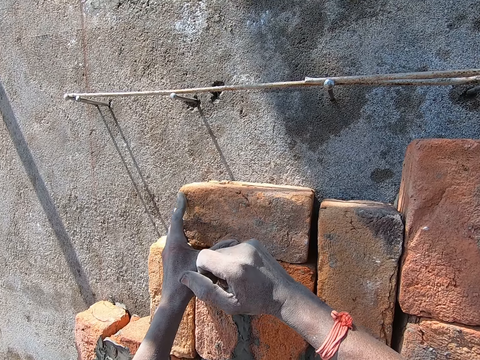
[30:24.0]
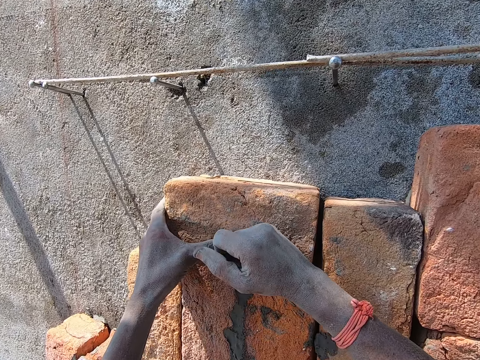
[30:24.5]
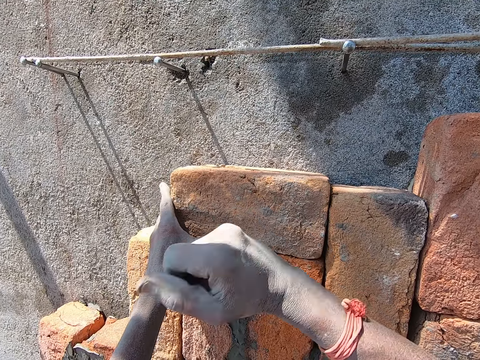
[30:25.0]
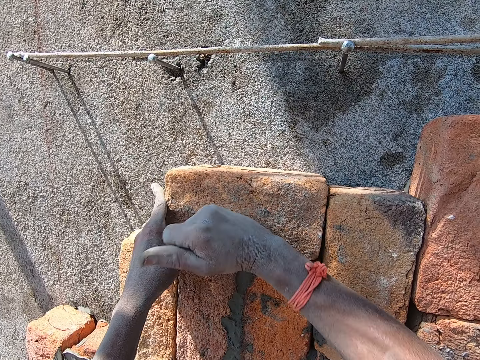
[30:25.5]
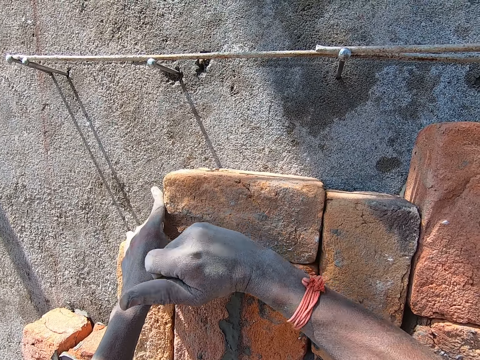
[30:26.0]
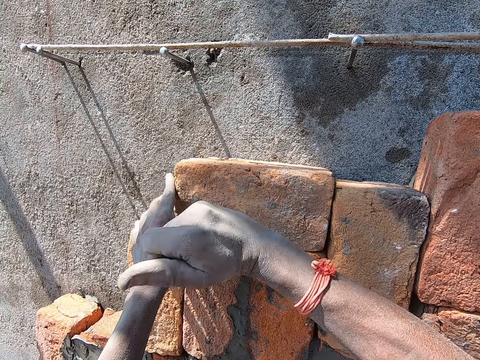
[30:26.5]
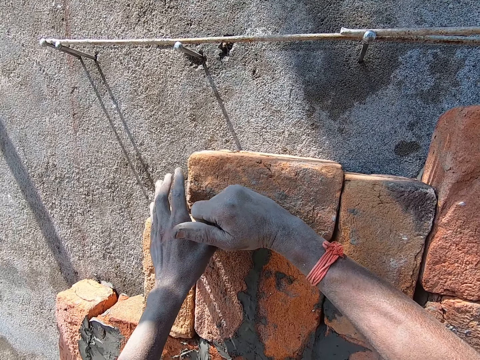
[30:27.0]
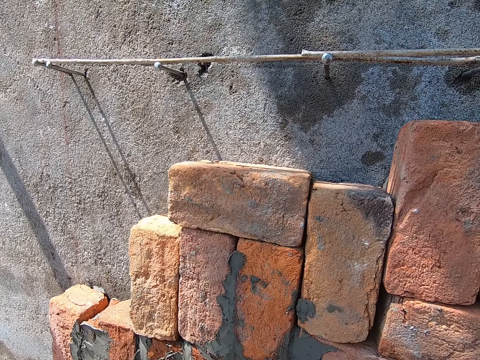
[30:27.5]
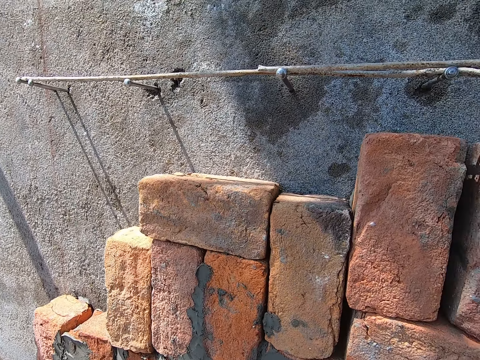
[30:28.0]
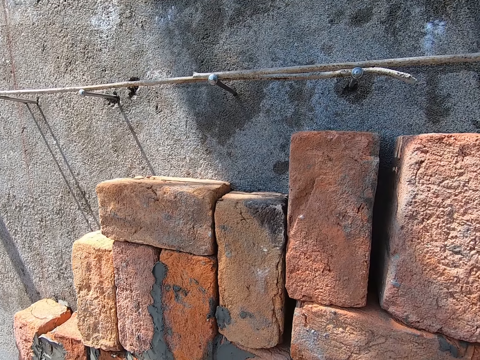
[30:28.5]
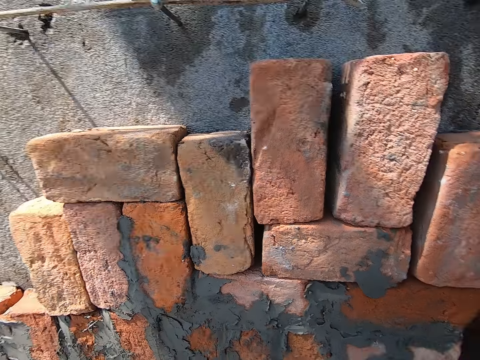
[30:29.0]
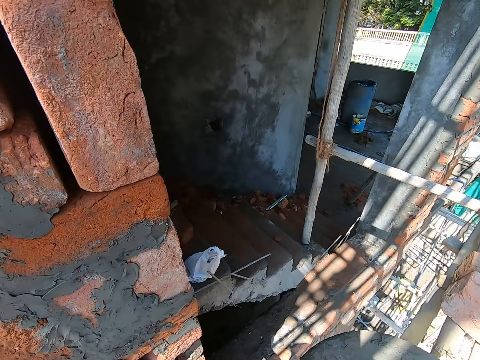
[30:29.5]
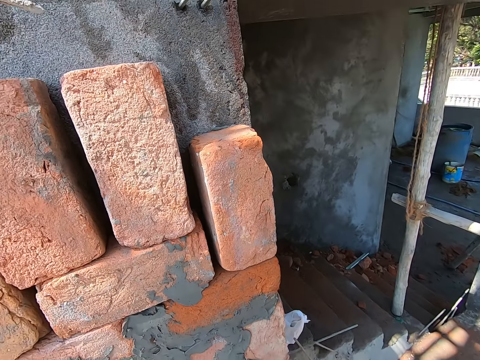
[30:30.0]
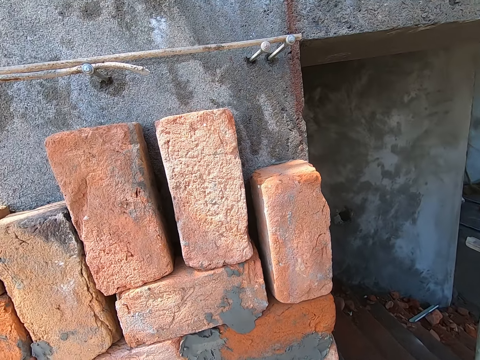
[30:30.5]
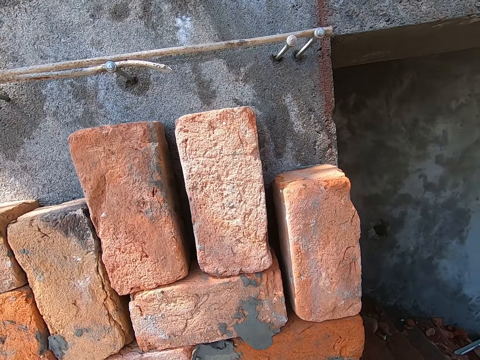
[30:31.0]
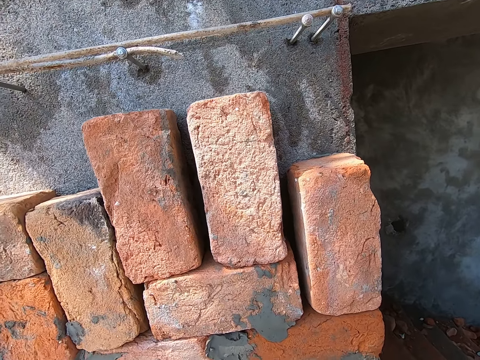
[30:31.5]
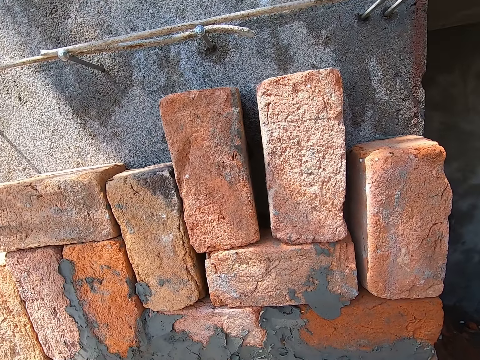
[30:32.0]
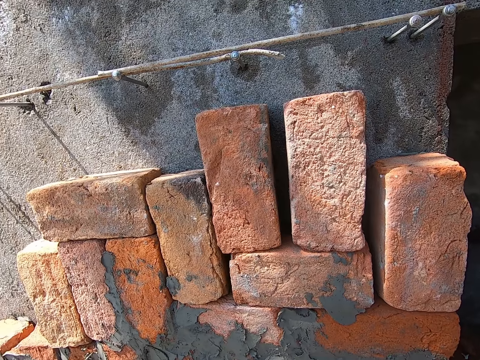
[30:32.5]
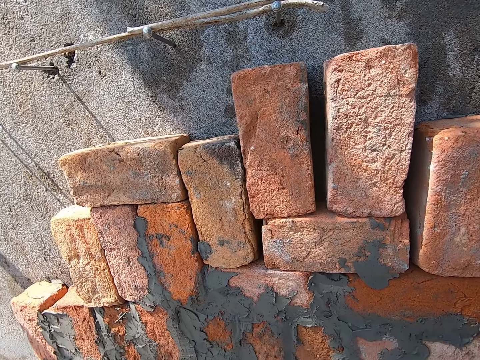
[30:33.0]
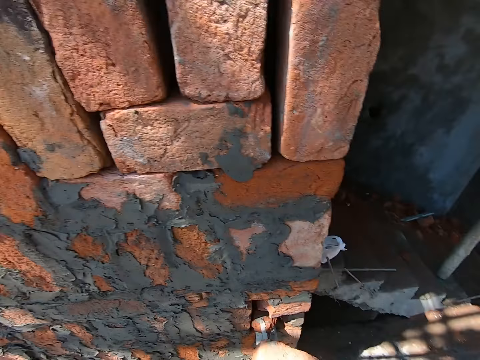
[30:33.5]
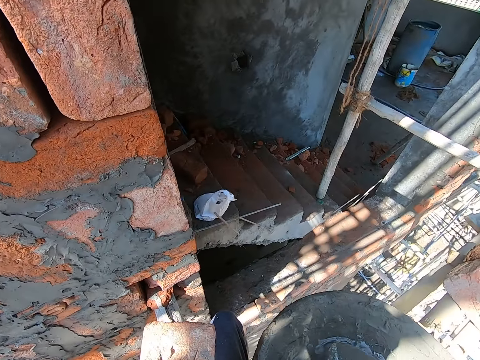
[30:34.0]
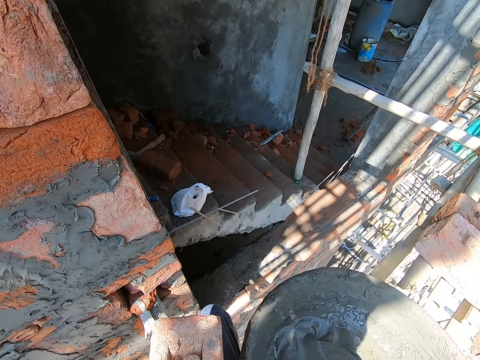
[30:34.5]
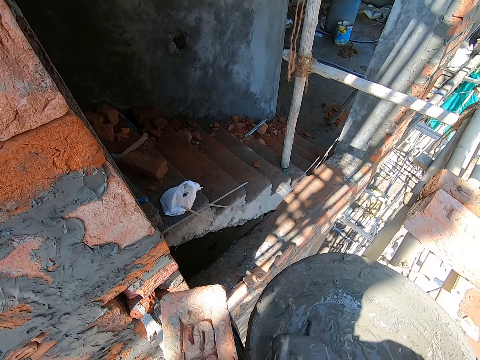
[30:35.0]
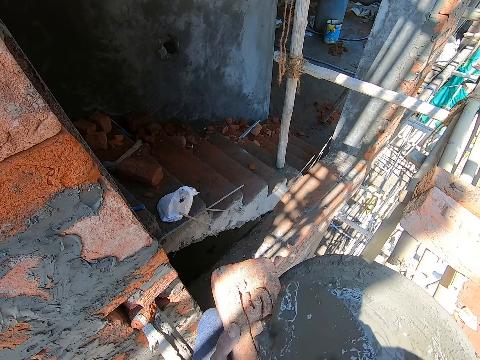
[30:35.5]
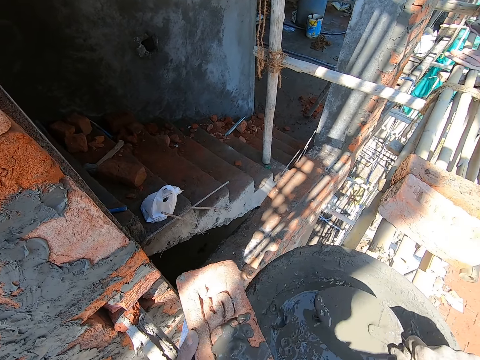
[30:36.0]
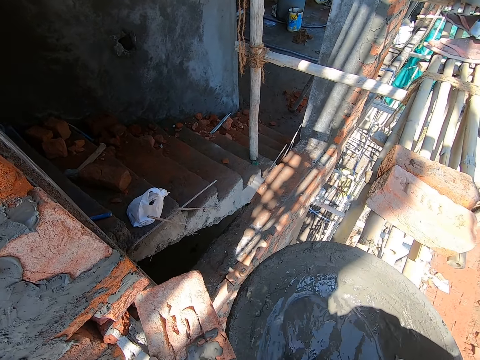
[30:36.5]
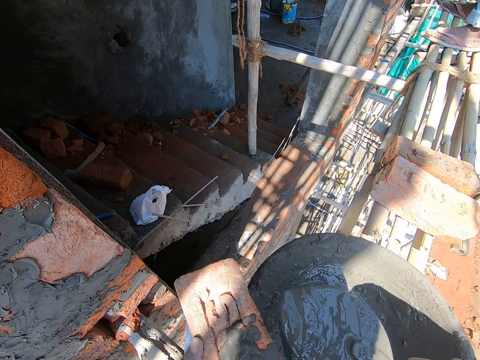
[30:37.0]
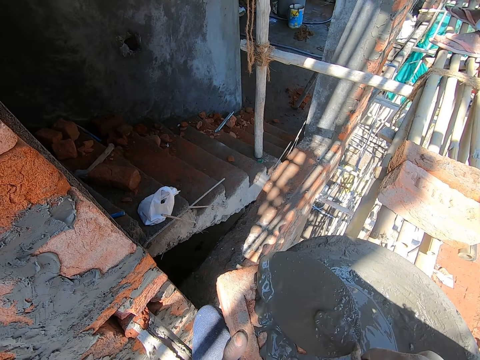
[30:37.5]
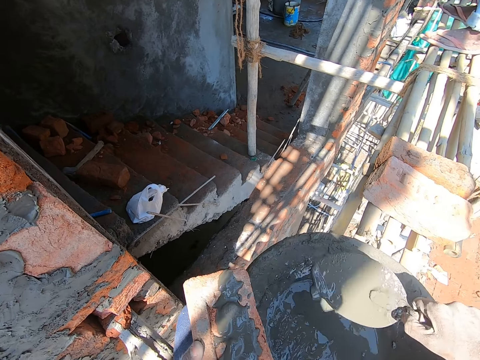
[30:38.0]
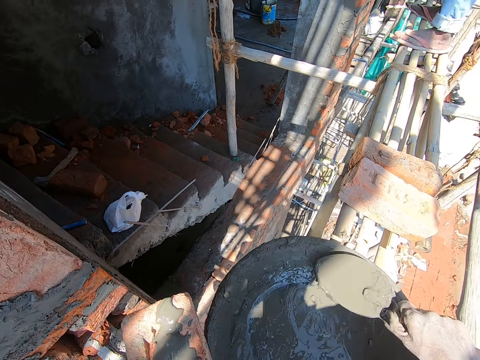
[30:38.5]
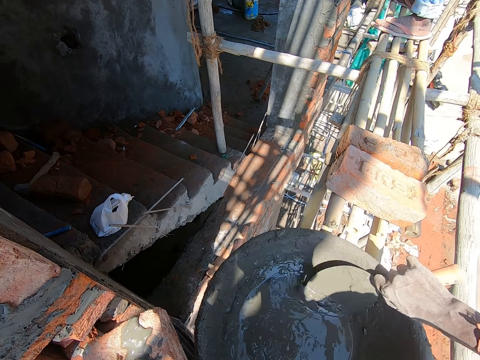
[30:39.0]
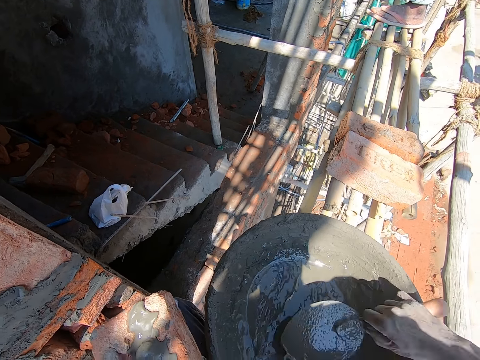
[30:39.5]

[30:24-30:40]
The camera wearer hits the brick on the wall with his right hand. He packs some mortar from the head pan on the scaffold with the hand trowel in his right hand. He pours the mortar on the hand trowel in his right hand on the brick in his left hand. He packs some mortar from the head pan on the scaffold with the hand trowel in his right hand. He pours the mortar on the hand trowel in his right hand on the brick in his left hand. He packs some mortar from the head pan on the scaffold with the hand trowel in his right hand.

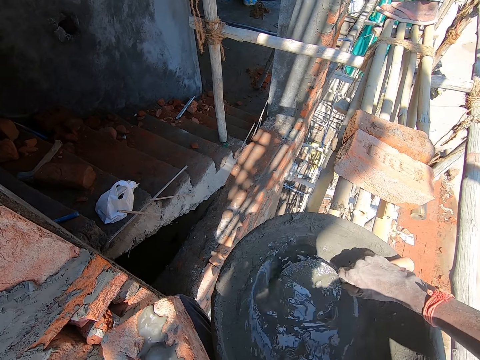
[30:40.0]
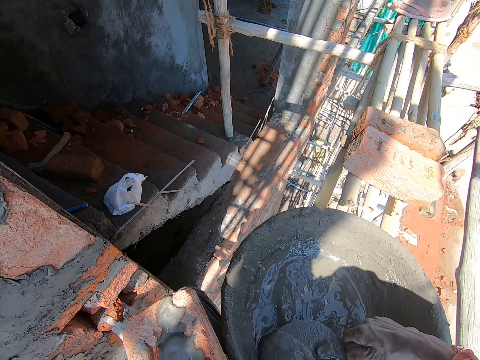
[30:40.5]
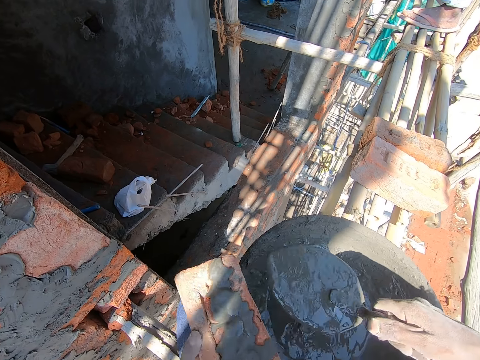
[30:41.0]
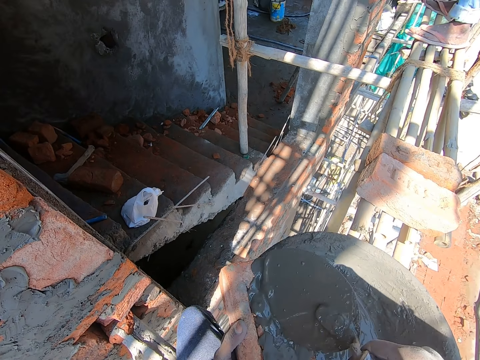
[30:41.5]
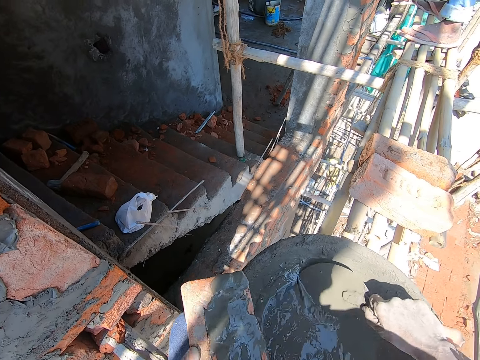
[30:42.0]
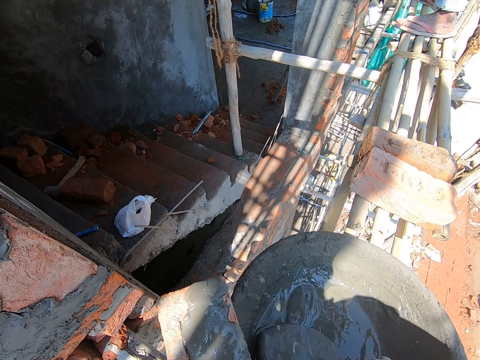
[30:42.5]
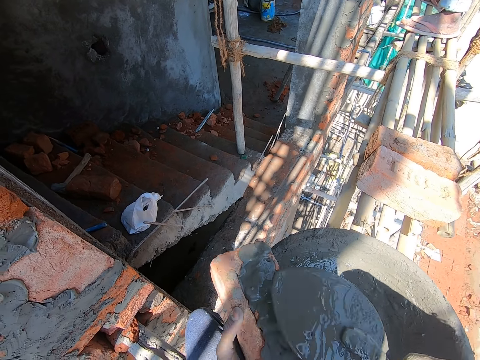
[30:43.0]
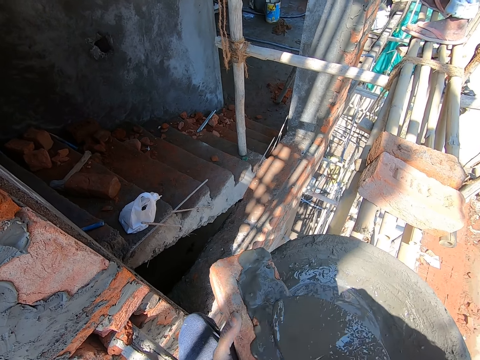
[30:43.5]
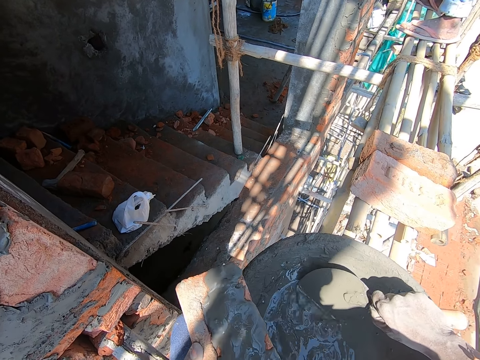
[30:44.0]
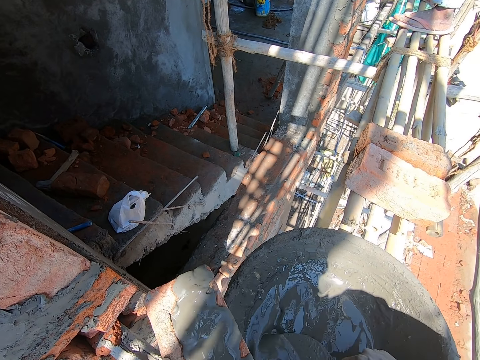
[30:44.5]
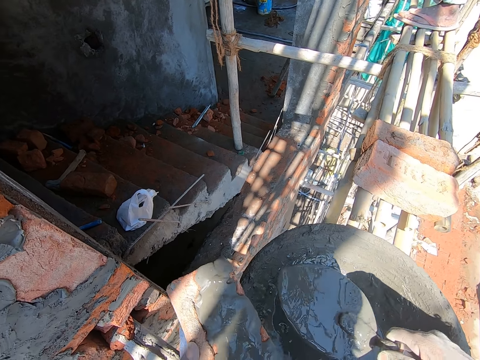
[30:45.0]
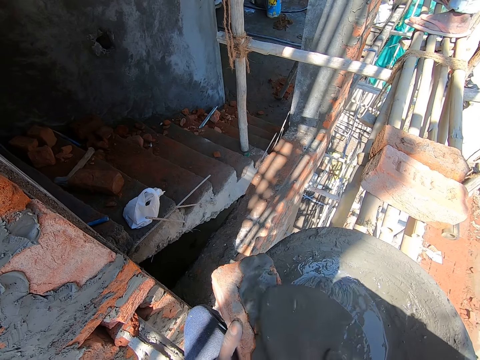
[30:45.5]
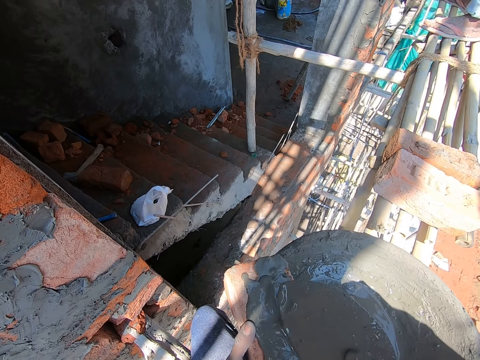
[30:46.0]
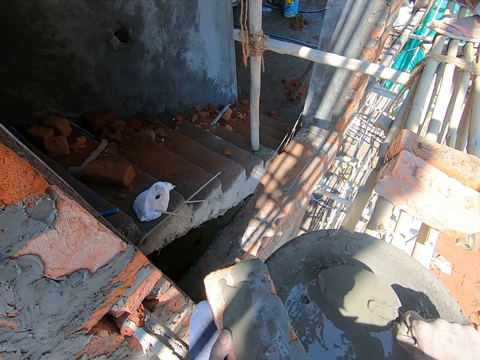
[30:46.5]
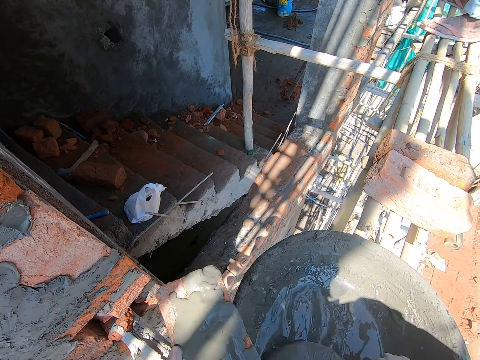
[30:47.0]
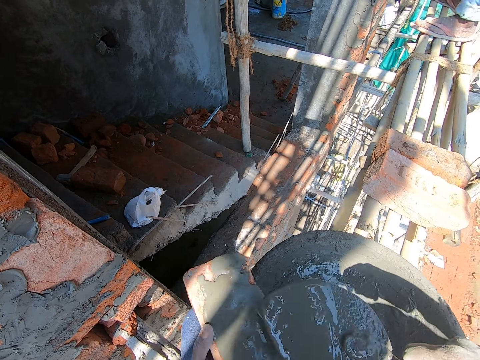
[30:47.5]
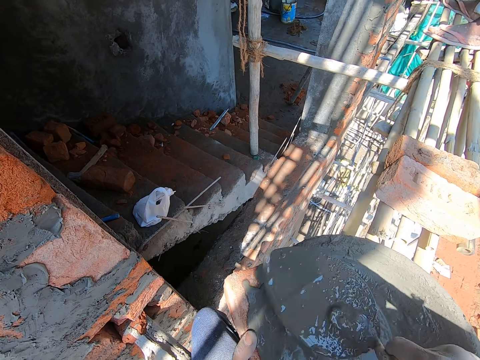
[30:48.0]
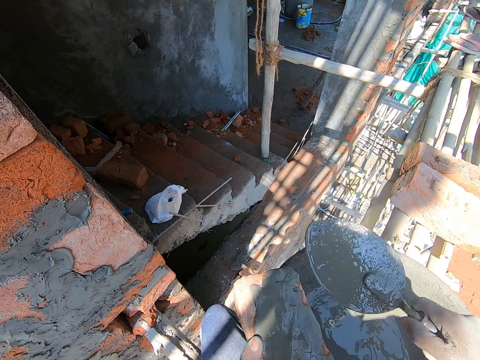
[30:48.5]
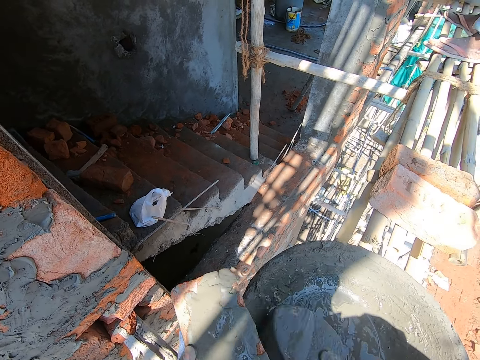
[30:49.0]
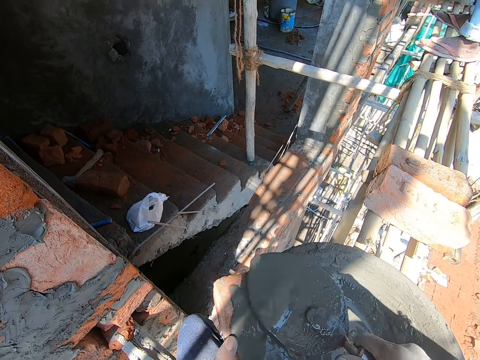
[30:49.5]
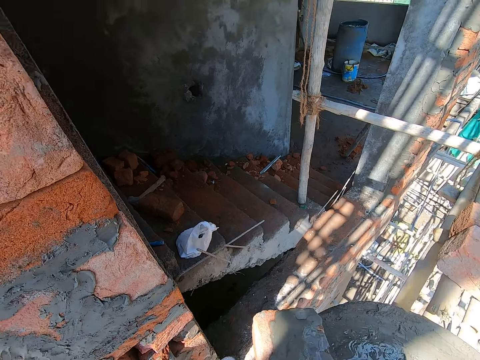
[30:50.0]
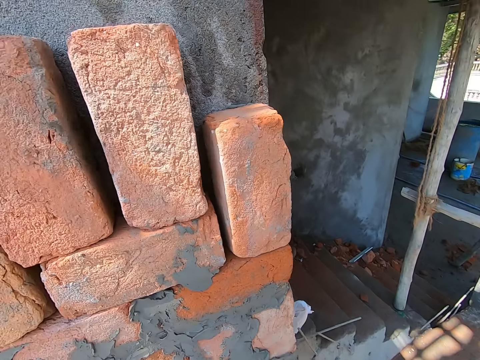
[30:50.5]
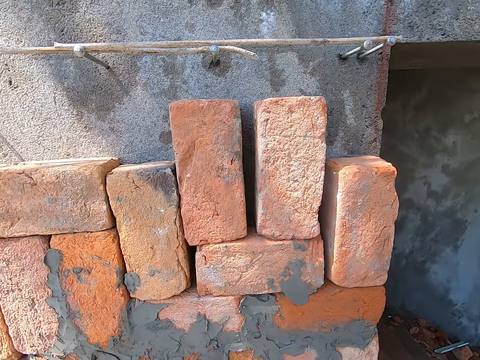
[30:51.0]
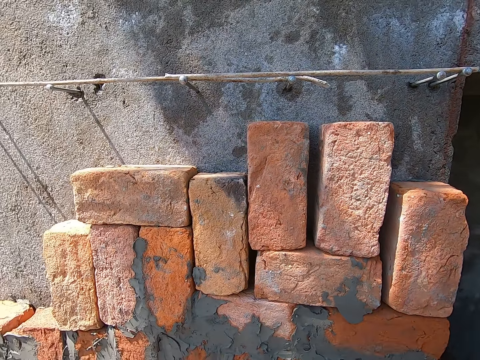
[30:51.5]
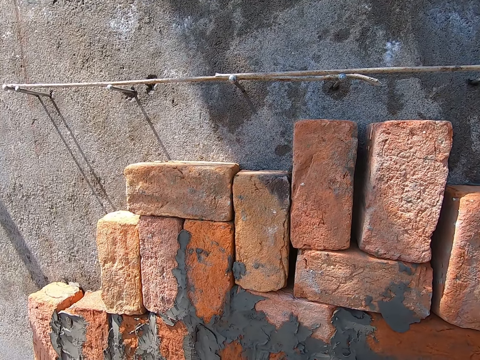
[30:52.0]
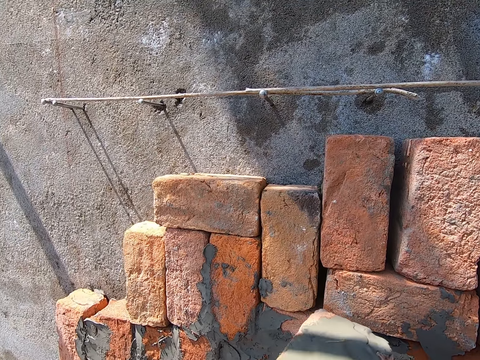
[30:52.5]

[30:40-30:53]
The camera wearer pours the mortar on the hand trowel in his right hand on the brick in his left hand. He packs some mortar from the head pan on the scaffold with the hand trowel in his right hand. He pours the mortar on the hand trowel in his right hand on the brick in his left hand. He packs some mortar from the head pan on the scaffold with the hand trowel in his right hand. He pours the mortar on the hand trowel in his right hand on the brick in his left hand. He packs some mortar from the head pan on the scaffold with the hand trowel in his right hand. He pours the mortar on the hand trowel in his right hand on the brick in his left hand. He packs some mortar from the head pan on the scaffold with the hand trowel in his right hand. He pours the mortar on the hand trowel in his right hand on the brick in his left hand.
